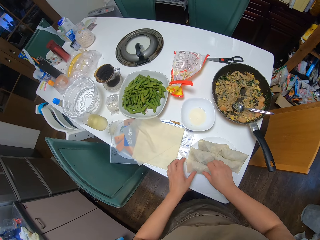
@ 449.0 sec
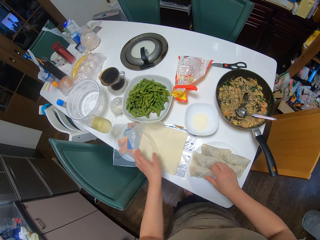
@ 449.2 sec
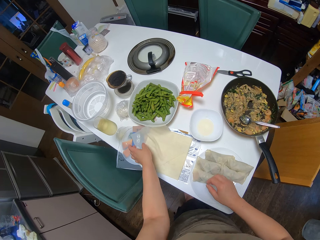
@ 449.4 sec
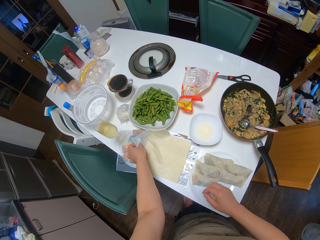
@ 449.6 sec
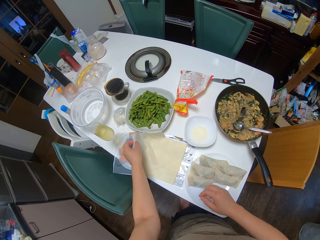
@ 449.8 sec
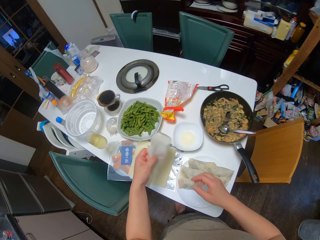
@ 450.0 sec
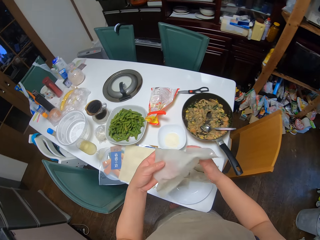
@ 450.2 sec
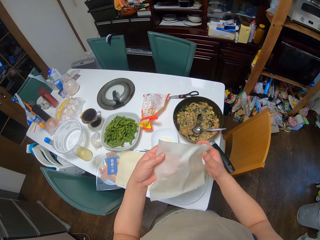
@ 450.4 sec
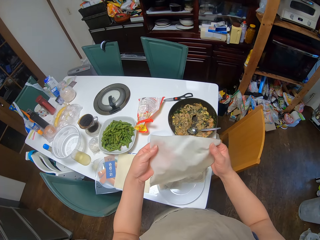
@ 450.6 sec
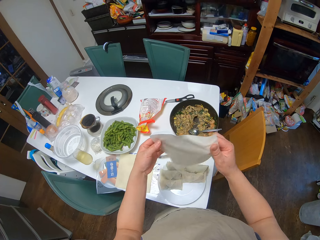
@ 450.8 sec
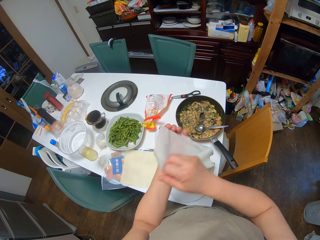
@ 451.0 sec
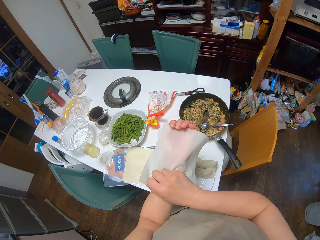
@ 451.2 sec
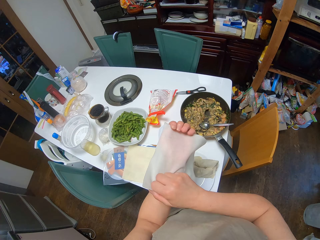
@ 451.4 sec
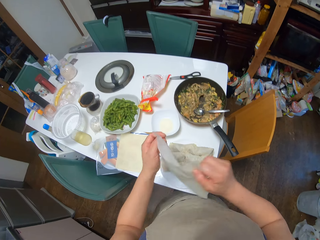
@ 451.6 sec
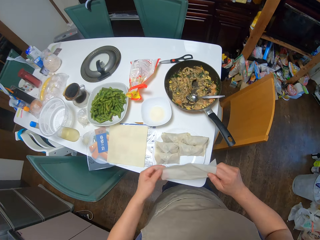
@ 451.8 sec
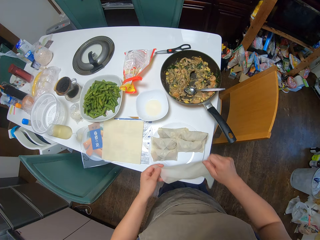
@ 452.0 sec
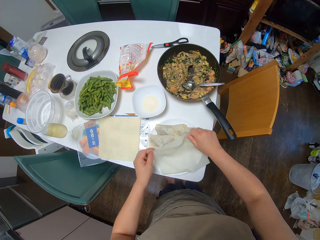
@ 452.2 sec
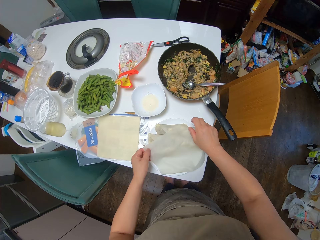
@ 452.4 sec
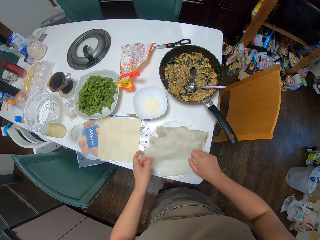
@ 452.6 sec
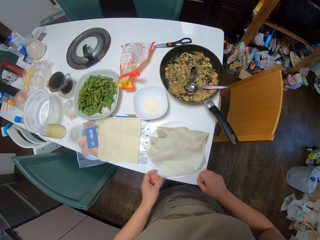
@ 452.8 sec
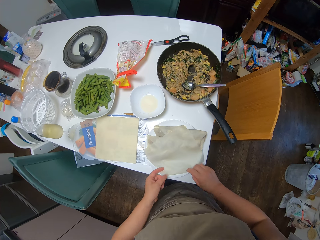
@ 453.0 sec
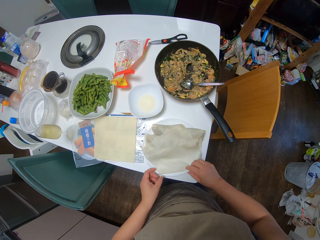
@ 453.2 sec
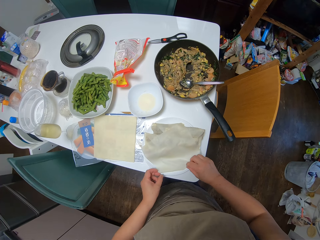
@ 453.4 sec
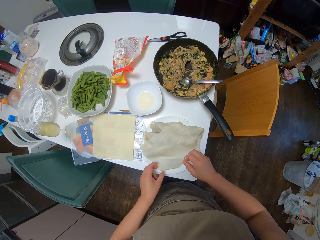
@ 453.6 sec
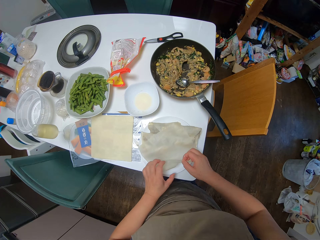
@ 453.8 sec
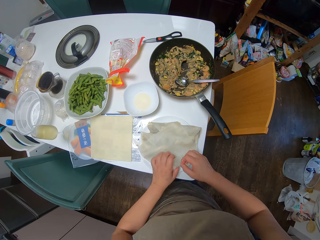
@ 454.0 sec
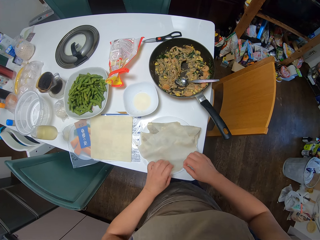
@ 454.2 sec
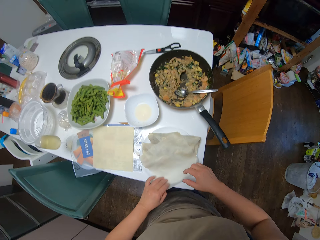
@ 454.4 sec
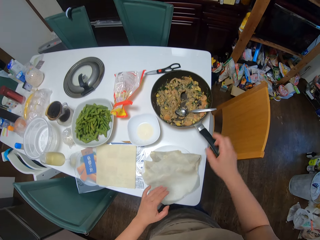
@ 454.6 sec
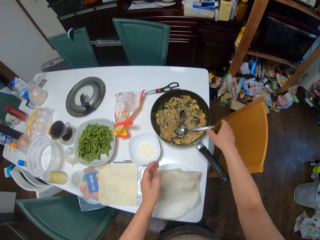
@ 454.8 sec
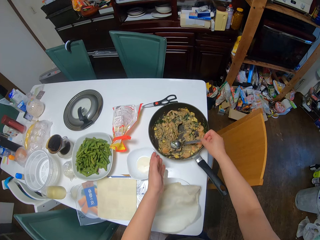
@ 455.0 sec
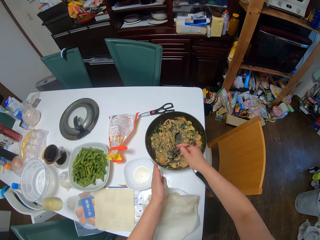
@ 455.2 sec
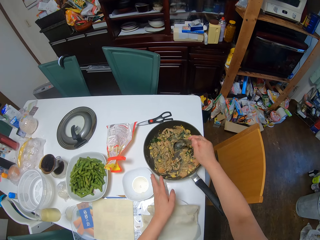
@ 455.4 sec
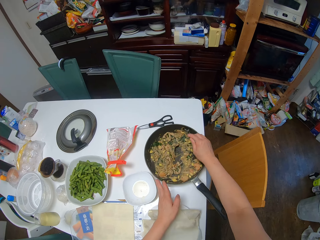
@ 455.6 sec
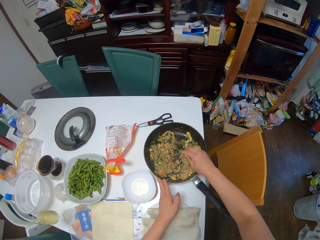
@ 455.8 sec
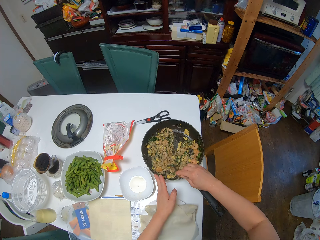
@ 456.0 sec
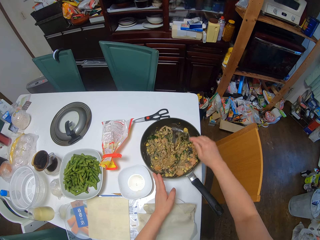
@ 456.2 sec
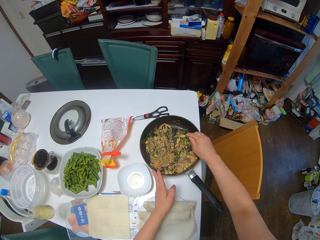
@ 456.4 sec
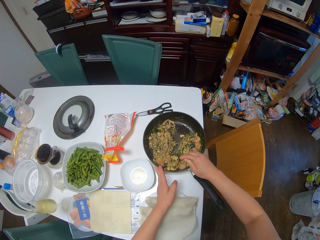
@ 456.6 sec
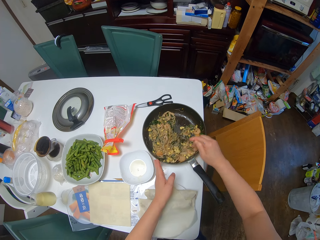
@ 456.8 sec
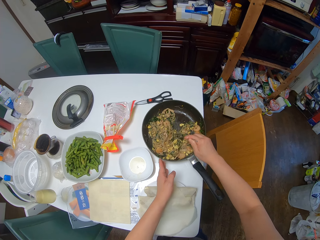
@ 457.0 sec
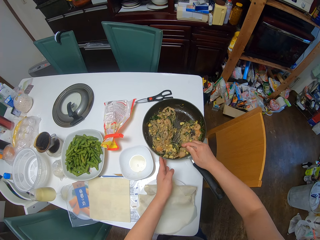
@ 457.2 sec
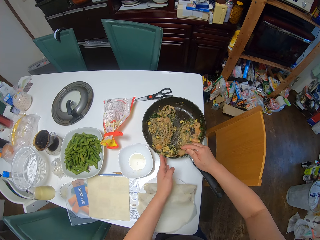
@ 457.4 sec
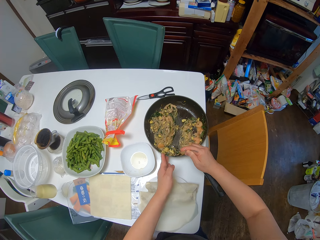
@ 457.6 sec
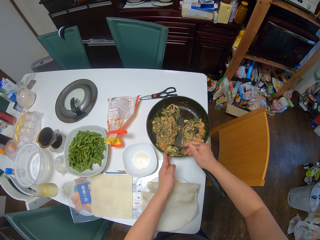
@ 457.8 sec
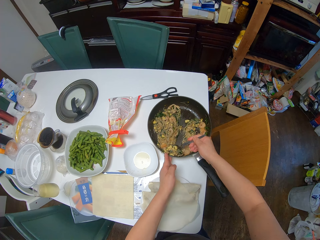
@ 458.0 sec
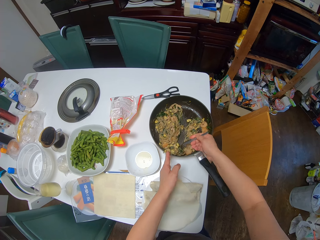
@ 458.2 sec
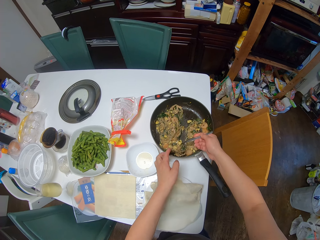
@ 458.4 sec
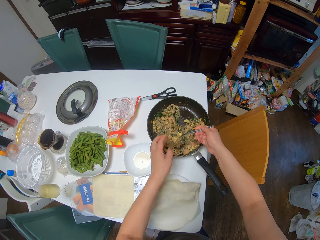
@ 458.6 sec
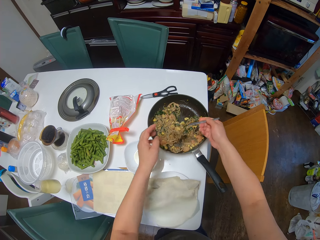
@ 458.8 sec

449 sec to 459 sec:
The camera wearer drops the spring roll on the plate. She picks the sheet from the table with her left hand. She inspects the sheet. She places the sheet on the plate. She picks the spoon from the frying pan with her right hand and scoops out the filling from the frying pan with the spoon.

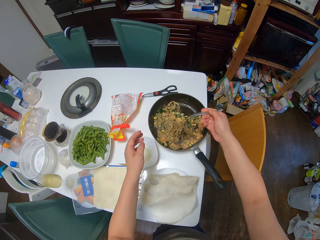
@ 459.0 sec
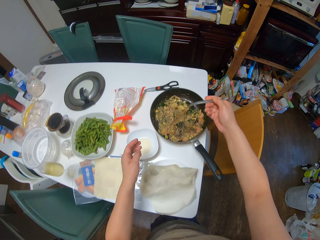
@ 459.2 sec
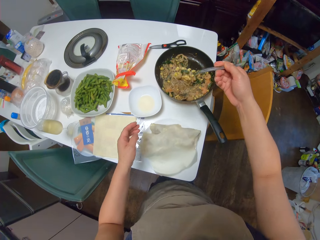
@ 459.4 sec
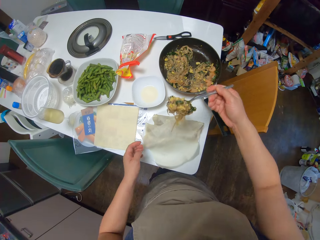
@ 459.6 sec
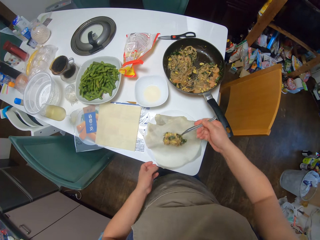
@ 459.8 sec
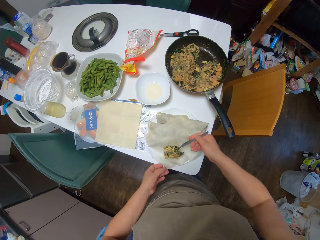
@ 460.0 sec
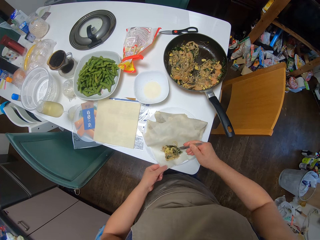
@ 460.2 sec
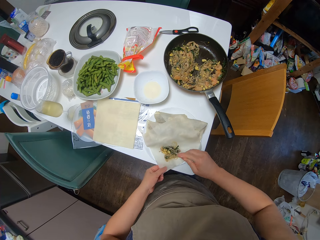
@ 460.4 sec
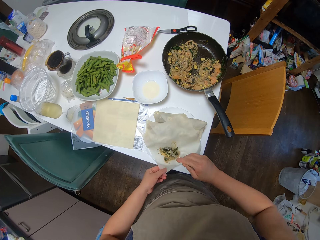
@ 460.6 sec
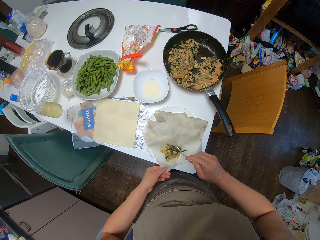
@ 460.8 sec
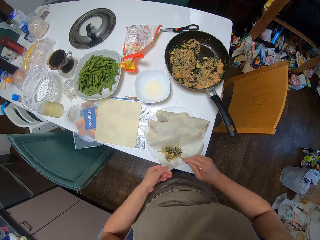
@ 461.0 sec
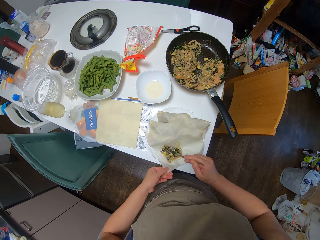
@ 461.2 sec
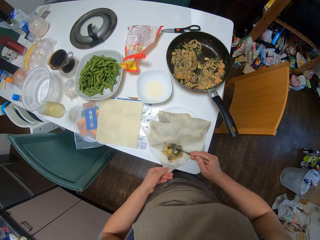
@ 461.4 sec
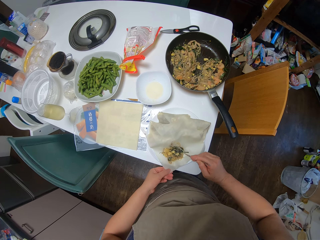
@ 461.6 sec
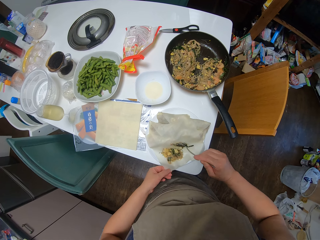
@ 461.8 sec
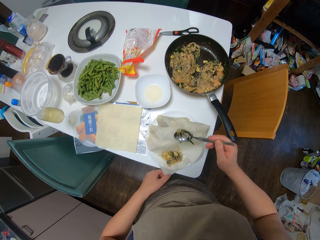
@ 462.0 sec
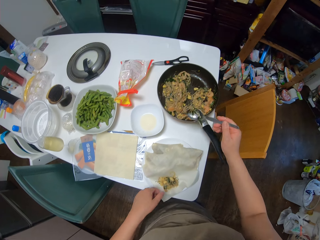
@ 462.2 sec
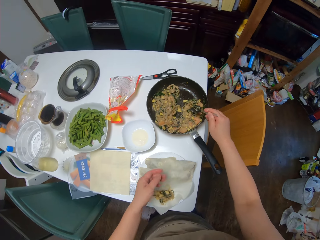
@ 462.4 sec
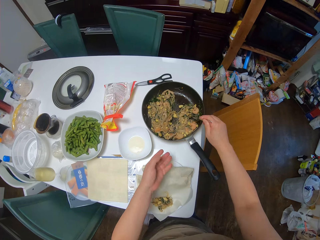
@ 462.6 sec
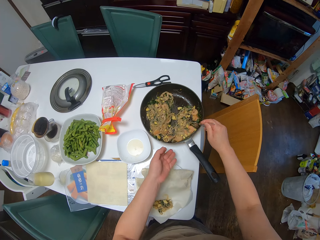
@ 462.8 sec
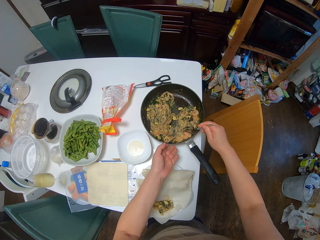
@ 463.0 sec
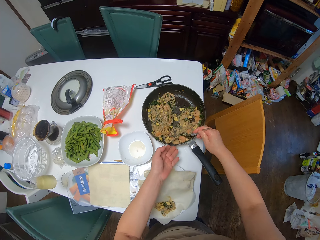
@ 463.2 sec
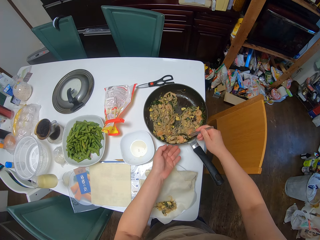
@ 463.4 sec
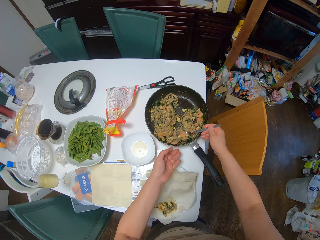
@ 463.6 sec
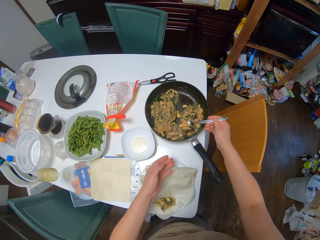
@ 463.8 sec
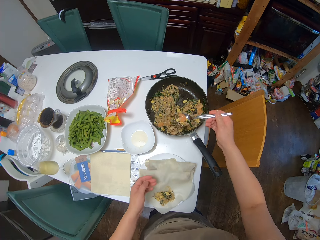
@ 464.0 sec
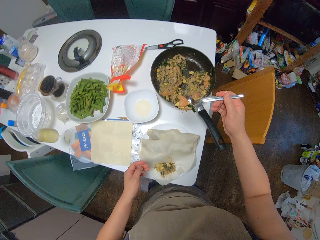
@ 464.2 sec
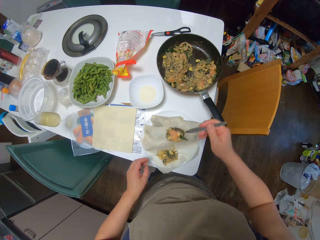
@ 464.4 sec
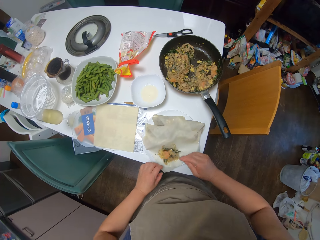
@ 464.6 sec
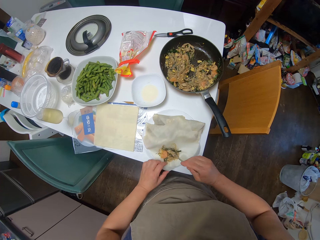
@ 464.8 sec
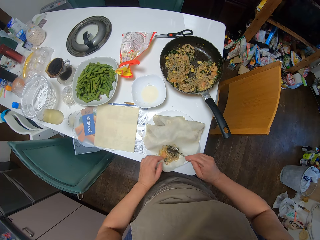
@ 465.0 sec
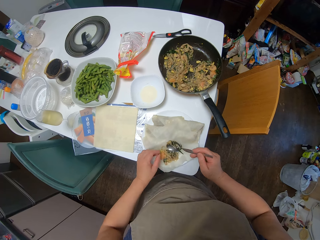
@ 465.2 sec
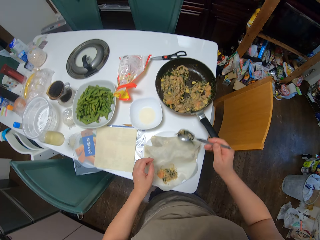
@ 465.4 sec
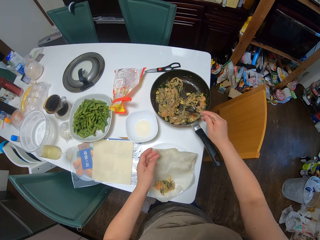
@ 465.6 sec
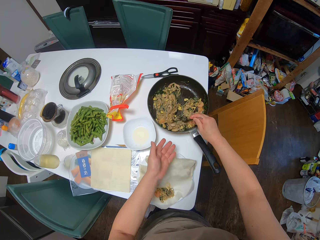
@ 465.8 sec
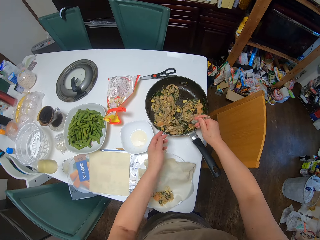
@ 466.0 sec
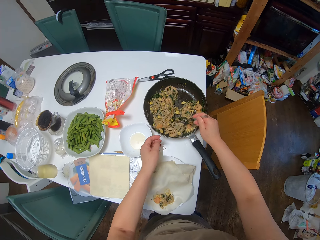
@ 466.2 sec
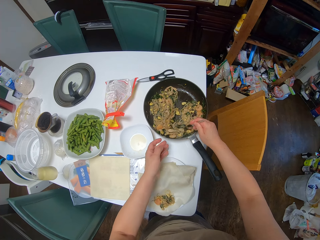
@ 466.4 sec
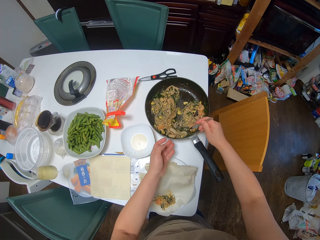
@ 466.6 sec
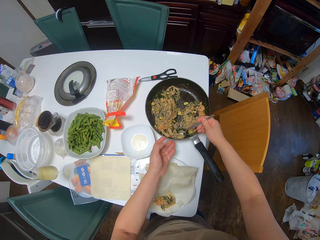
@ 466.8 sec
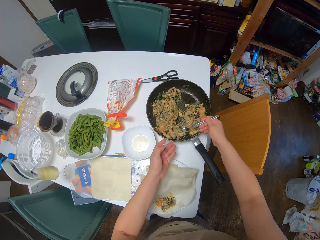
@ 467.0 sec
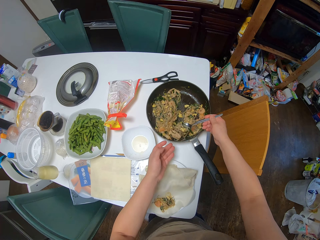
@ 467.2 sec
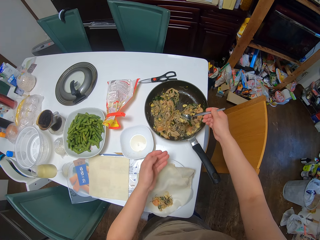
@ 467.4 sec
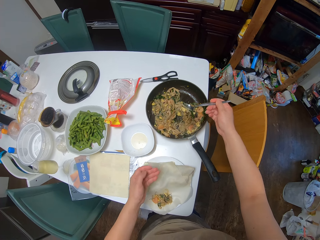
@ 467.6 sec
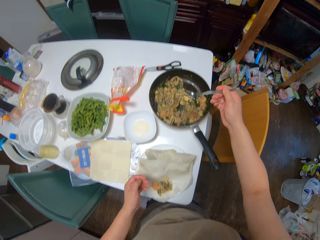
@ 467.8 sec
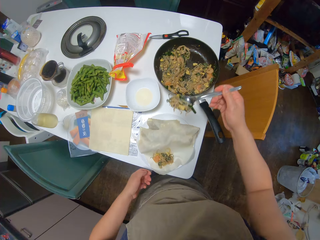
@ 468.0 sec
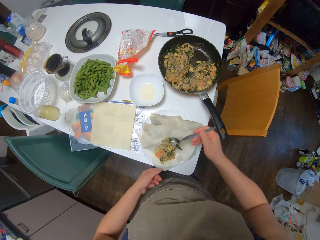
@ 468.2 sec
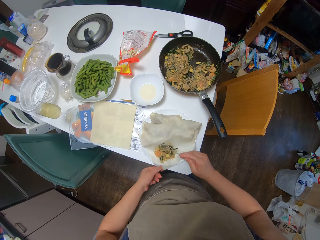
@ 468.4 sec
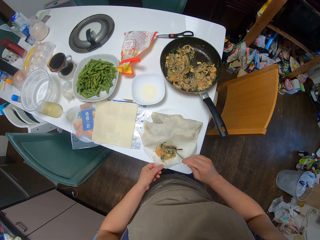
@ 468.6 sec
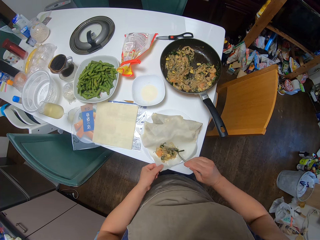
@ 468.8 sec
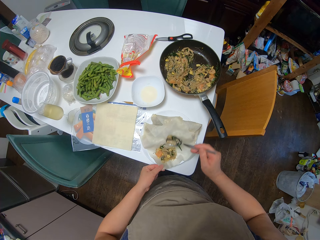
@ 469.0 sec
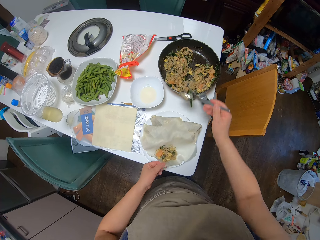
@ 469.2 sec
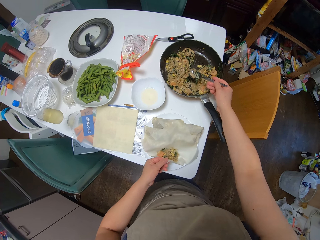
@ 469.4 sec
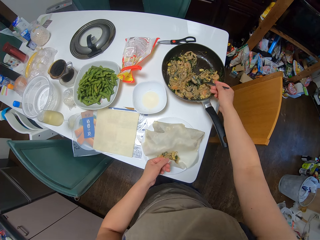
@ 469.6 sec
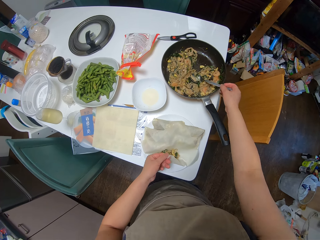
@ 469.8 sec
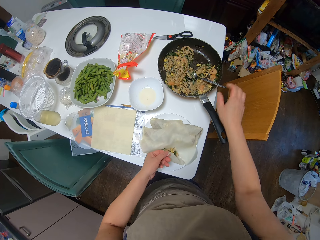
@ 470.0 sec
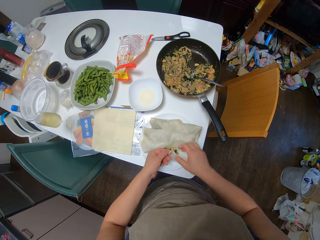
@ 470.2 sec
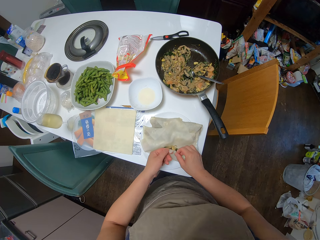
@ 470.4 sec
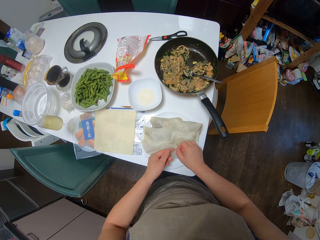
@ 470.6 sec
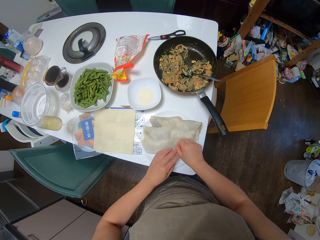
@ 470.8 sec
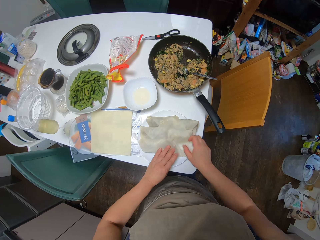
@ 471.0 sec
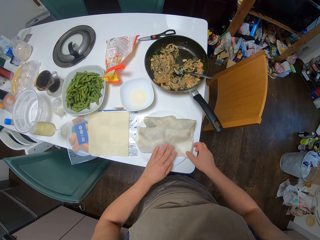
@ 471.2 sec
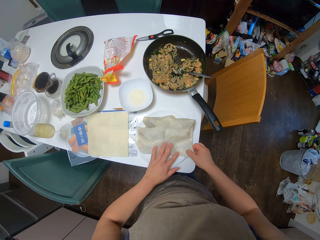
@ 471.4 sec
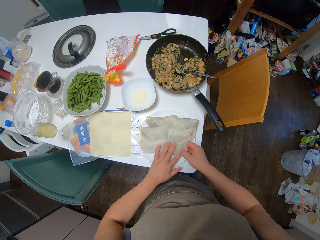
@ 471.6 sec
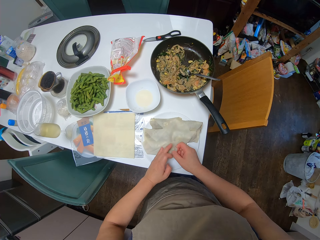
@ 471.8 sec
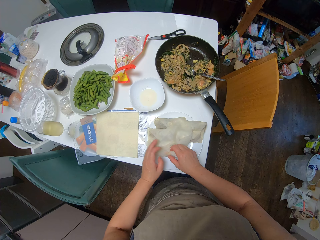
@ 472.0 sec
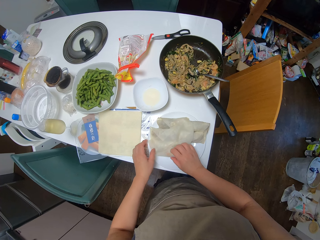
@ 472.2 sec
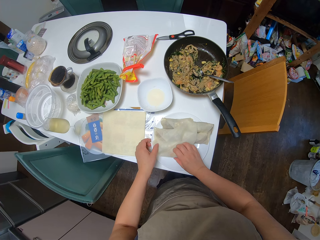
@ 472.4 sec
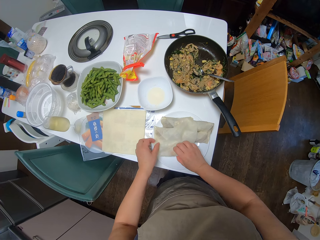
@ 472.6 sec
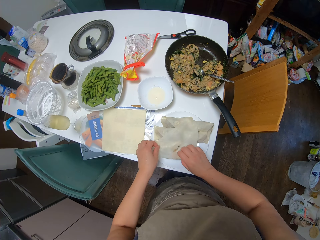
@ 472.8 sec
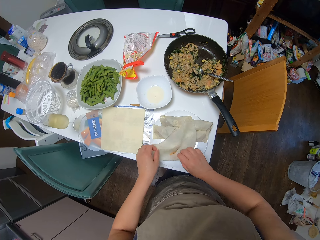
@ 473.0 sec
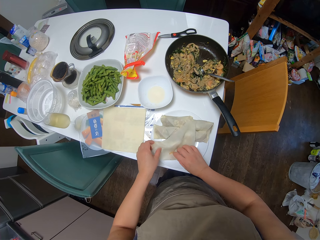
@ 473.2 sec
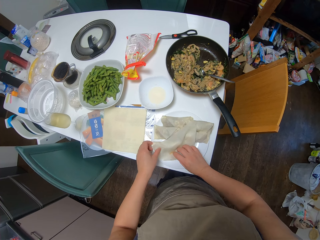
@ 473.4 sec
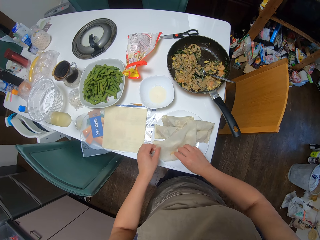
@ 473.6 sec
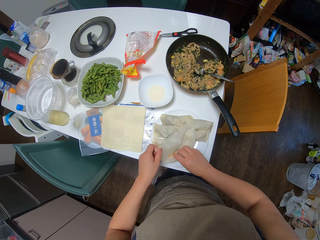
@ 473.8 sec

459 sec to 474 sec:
The camera wearer drops the filling on the sheet. They scoop out the filling from the frying pan with the spoon. They drop the filling on the sheet. They scoop out the filling from the frying pan with the spoon. They drop the filling on the sheet. They fold the sheet. They drop the spoon in the frying pan.
